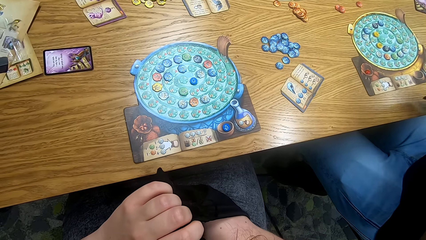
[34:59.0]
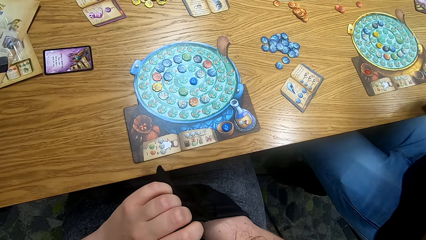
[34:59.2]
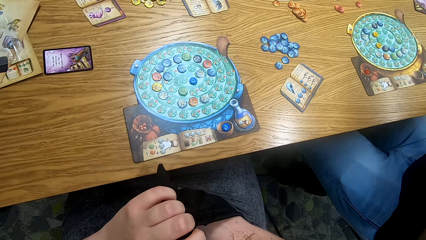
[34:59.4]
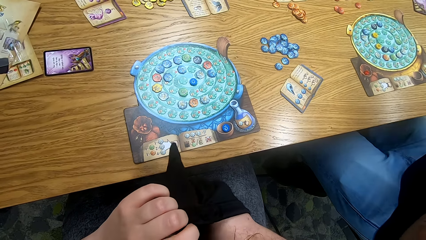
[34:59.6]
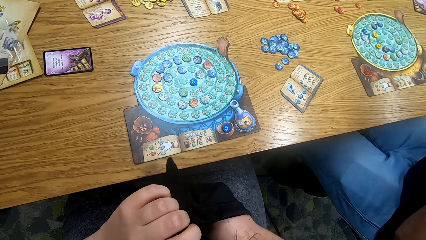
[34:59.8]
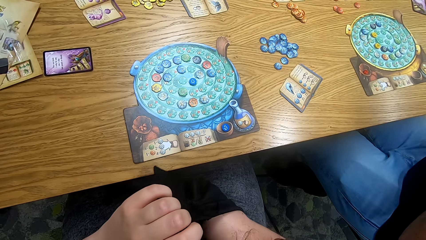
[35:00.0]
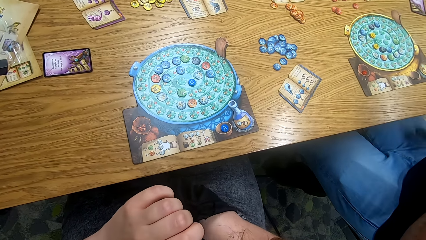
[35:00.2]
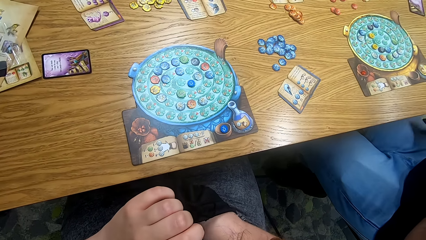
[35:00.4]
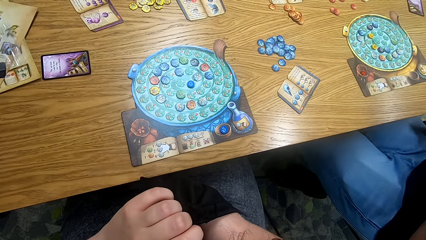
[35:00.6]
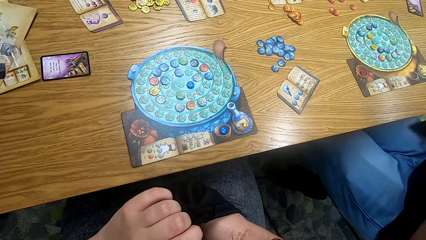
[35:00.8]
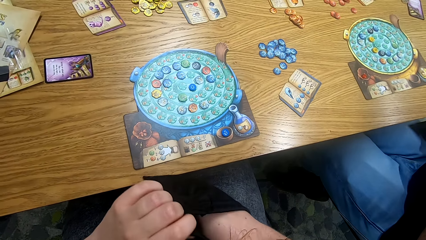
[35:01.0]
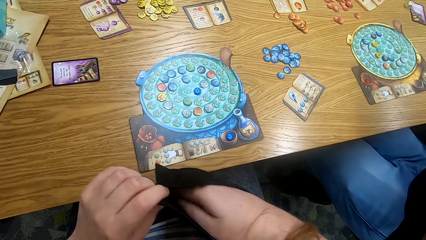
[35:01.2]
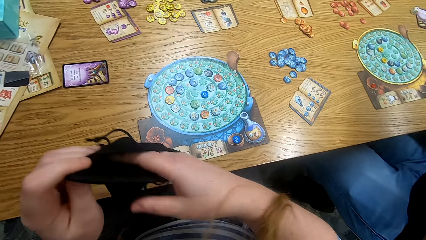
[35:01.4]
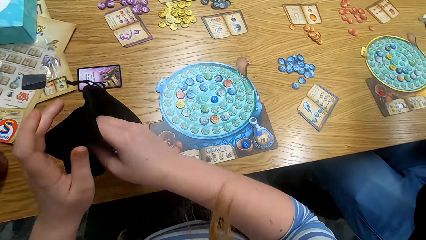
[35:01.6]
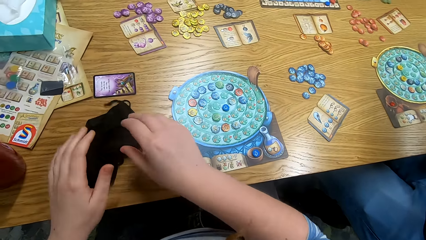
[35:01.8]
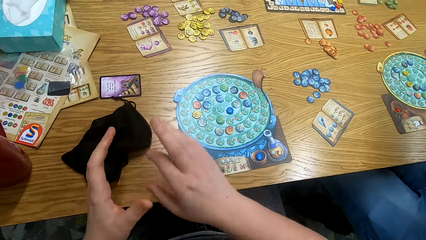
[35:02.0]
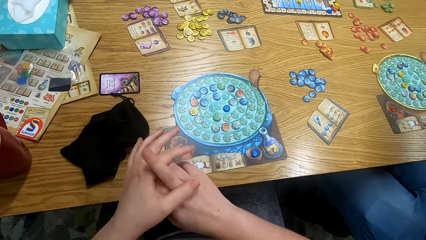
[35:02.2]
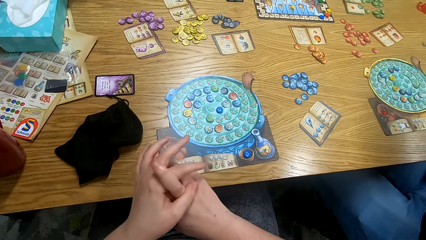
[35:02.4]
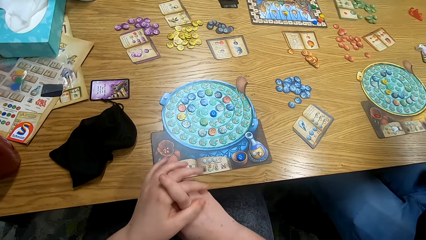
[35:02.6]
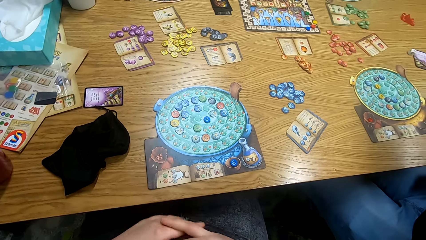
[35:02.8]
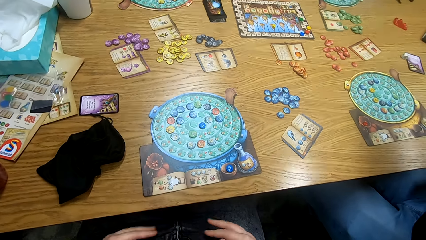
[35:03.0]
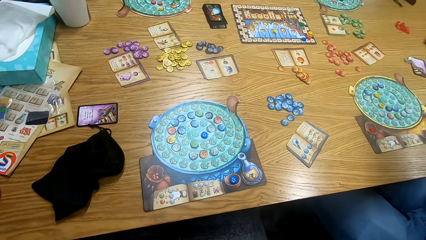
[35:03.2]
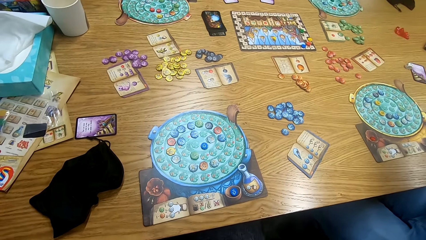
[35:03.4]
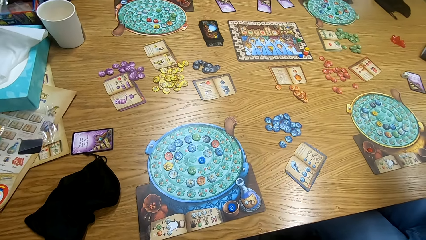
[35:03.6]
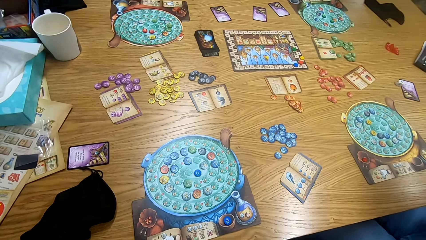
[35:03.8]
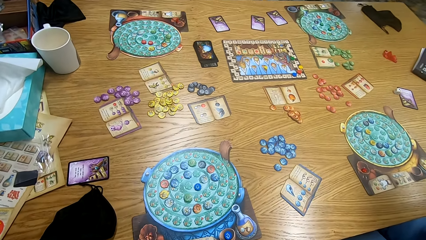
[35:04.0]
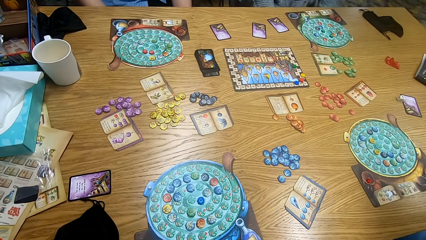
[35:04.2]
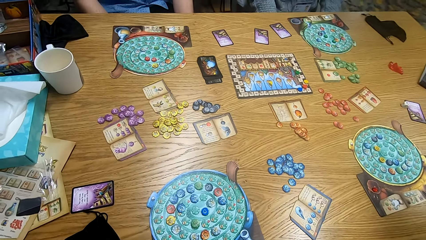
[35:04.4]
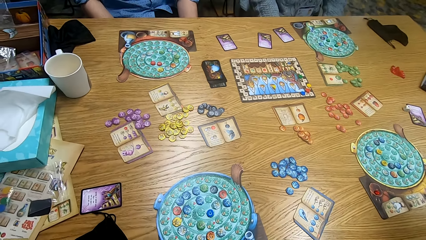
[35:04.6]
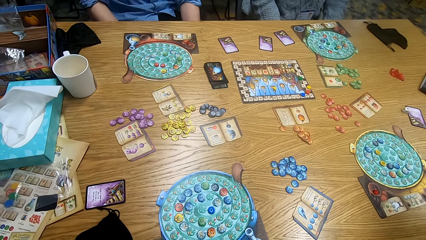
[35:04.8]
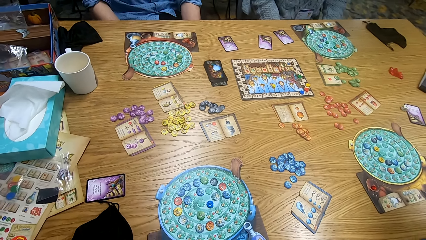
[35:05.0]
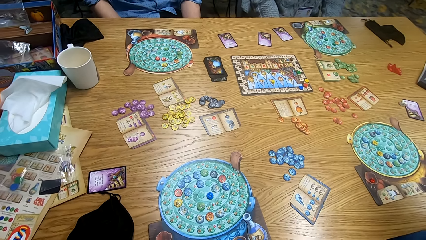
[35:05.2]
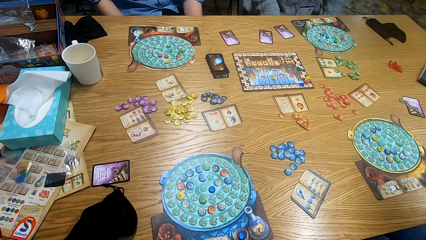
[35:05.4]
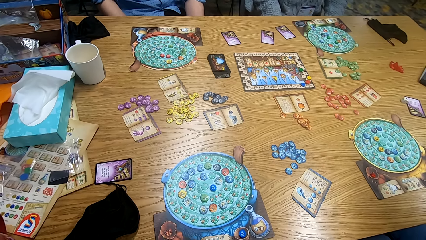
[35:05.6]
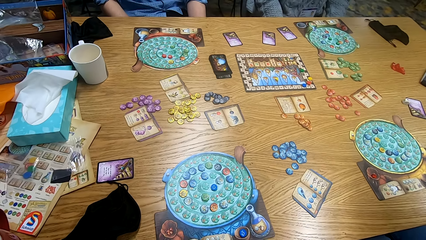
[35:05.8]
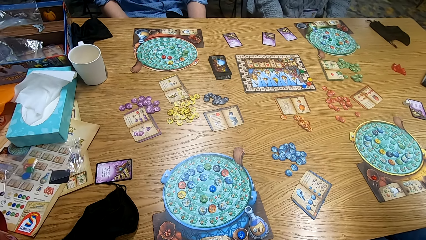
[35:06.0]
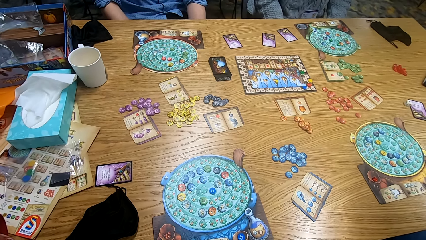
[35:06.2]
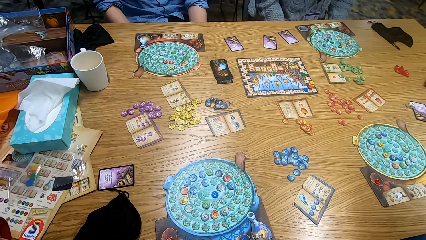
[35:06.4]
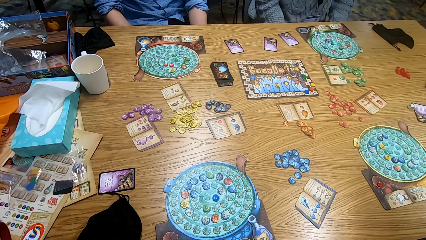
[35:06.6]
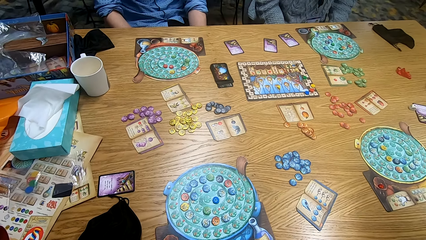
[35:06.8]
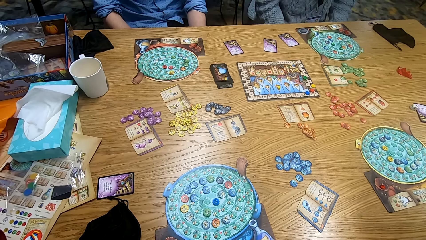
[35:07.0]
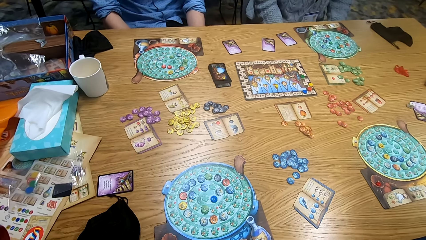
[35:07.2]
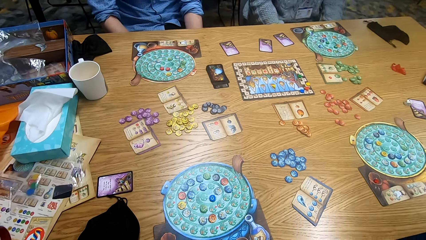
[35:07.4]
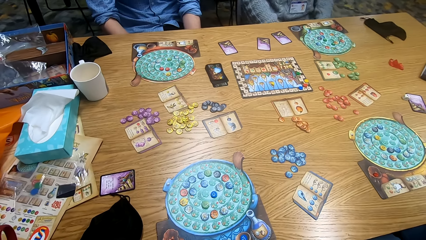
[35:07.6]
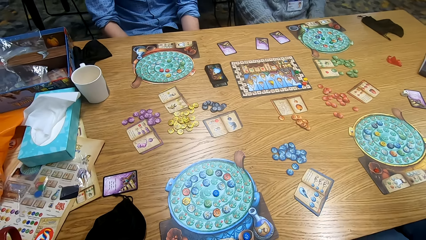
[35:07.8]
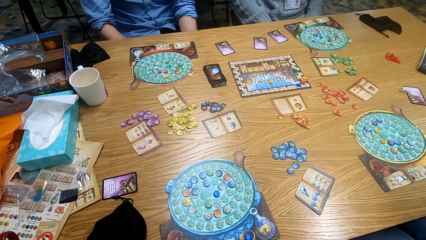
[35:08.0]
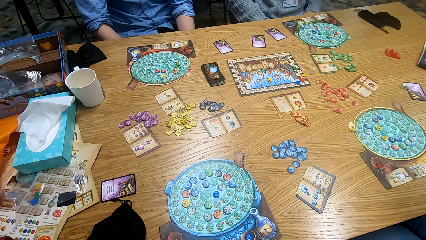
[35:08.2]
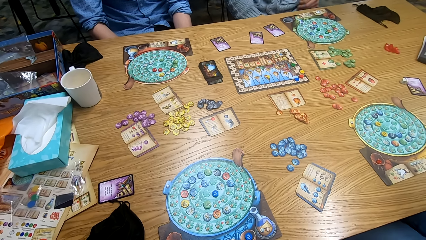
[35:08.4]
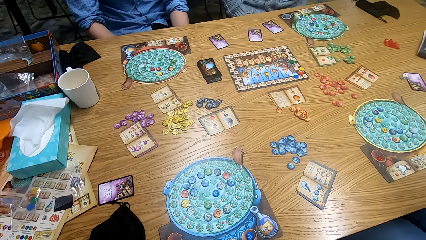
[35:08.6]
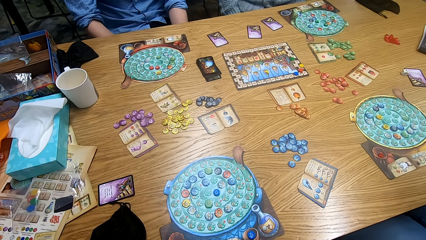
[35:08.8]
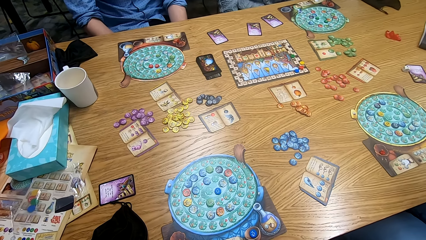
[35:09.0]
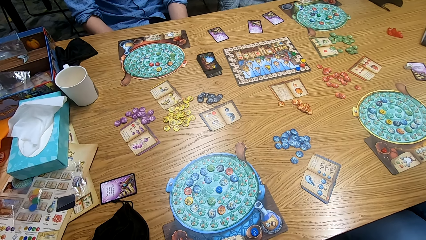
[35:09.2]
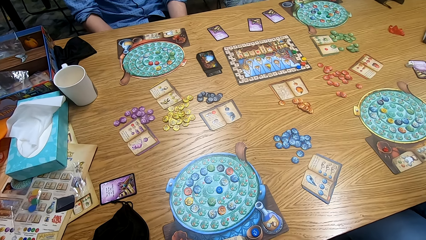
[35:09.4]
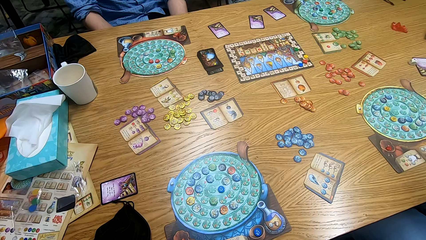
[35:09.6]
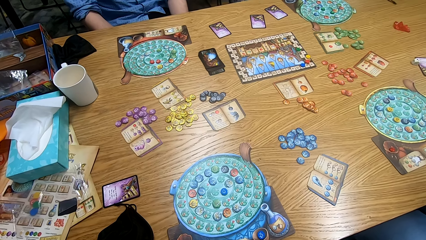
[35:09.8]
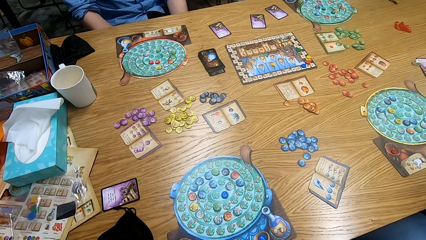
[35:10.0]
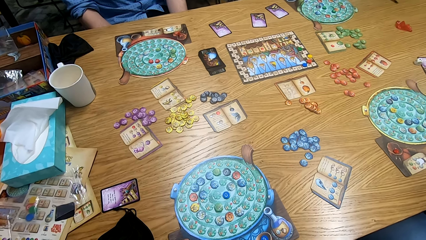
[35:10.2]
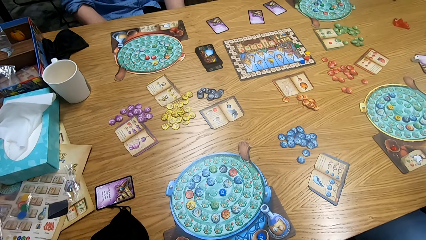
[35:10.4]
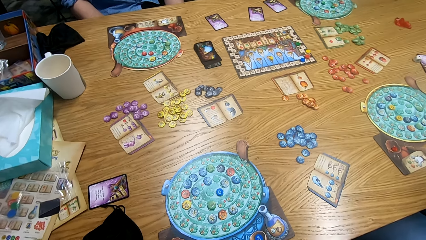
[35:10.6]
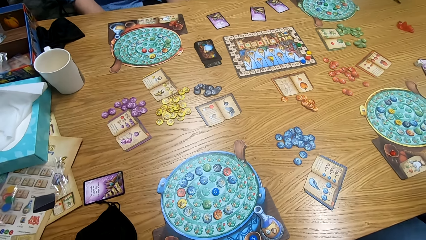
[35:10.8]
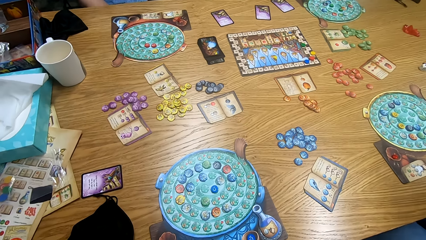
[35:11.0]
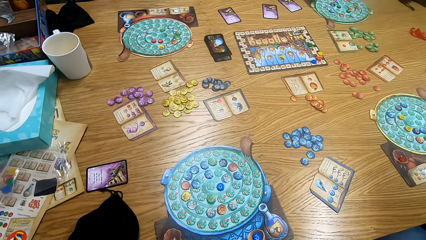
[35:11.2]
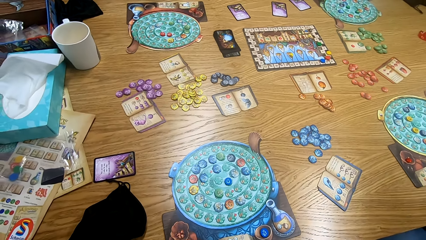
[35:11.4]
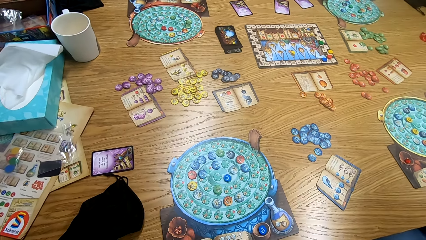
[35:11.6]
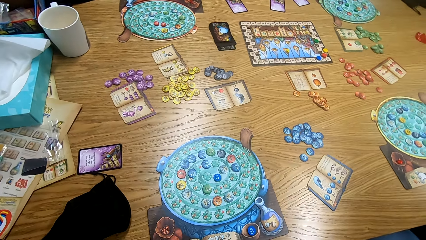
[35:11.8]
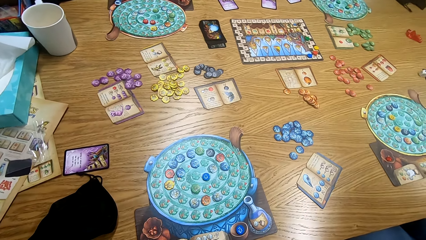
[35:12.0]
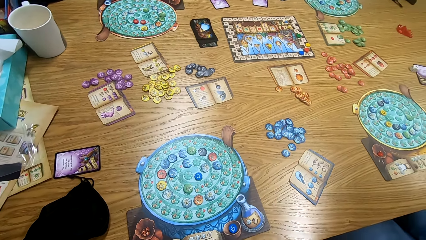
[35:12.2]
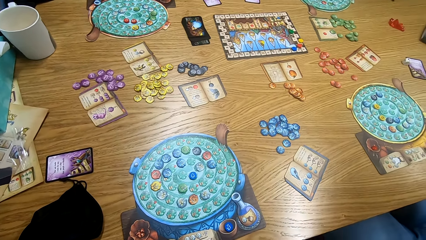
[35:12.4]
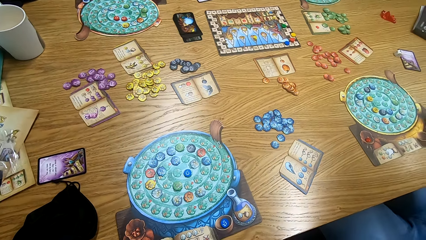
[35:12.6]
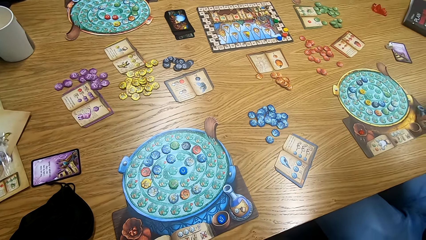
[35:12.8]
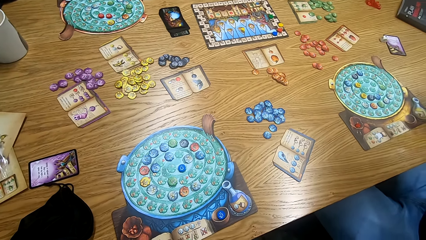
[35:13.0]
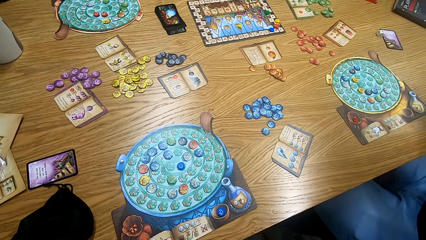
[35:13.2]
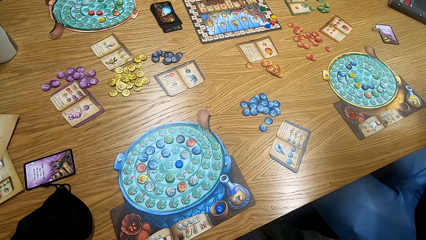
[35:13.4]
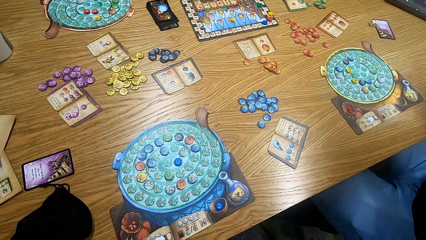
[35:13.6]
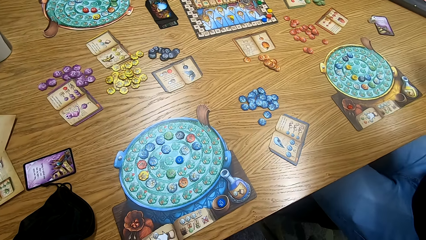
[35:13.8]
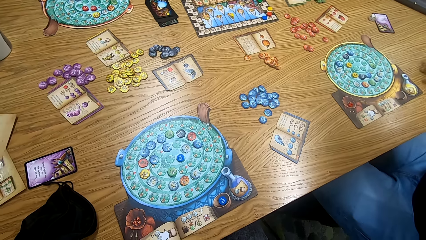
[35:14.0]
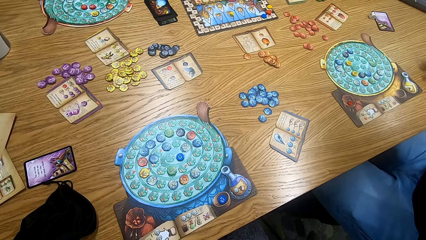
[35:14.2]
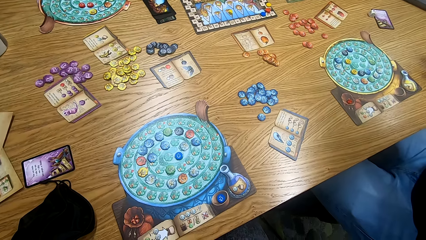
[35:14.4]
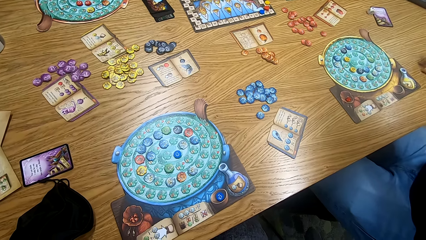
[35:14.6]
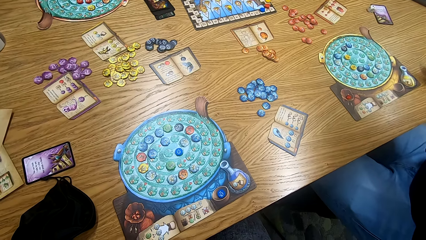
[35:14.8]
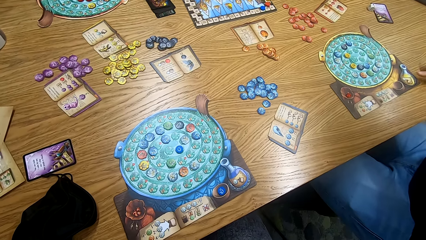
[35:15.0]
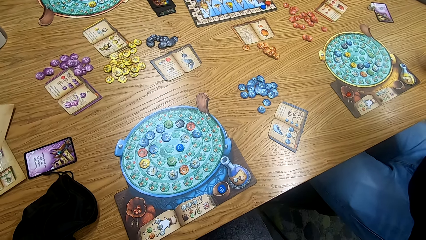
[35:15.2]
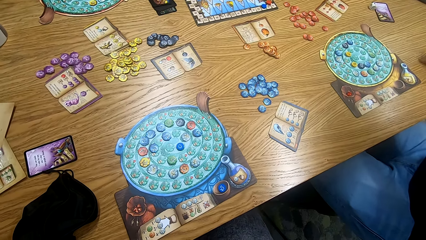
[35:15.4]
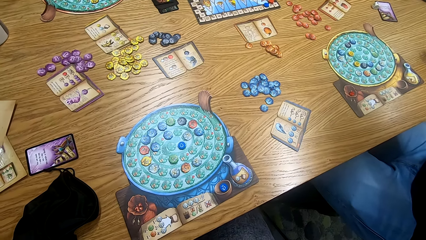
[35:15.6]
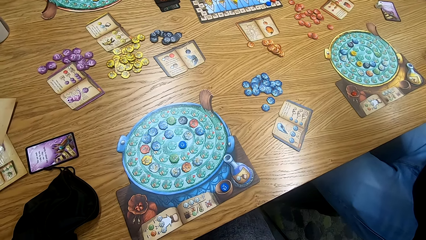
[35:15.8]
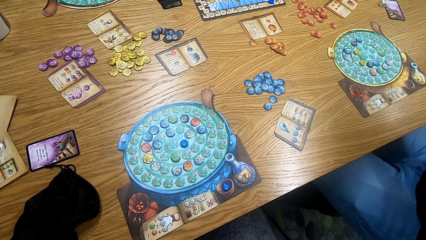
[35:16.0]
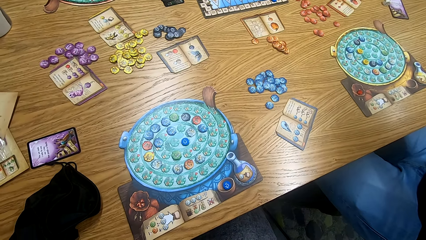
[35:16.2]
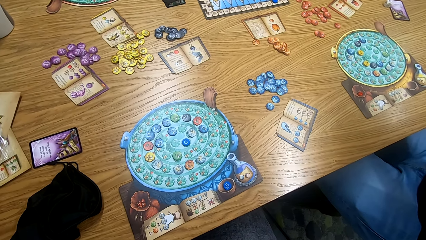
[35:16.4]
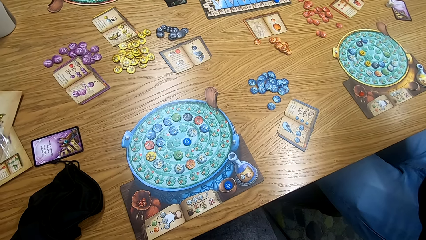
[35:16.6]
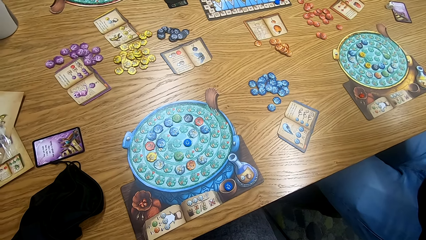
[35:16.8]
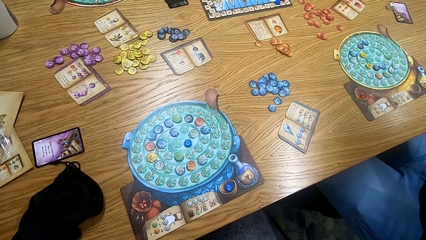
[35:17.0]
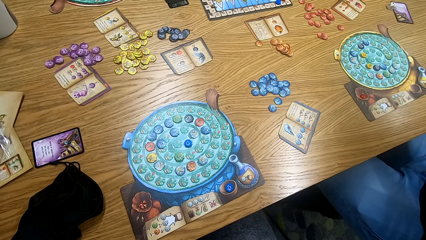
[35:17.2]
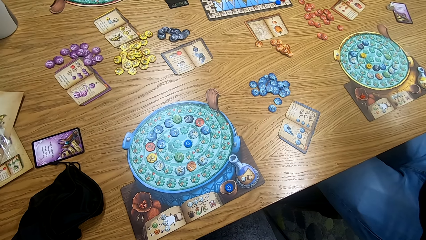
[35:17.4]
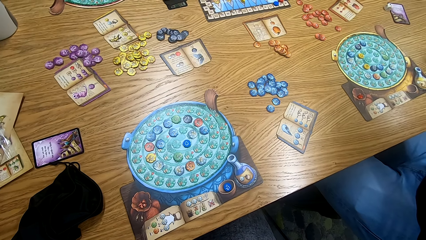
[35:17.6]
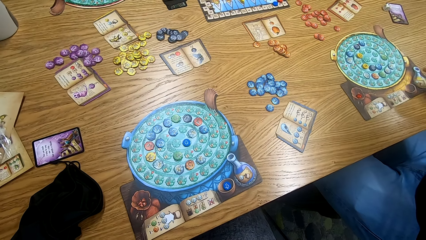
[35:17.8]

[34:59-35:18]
The camera wearer places the bag on the table. They look around.
